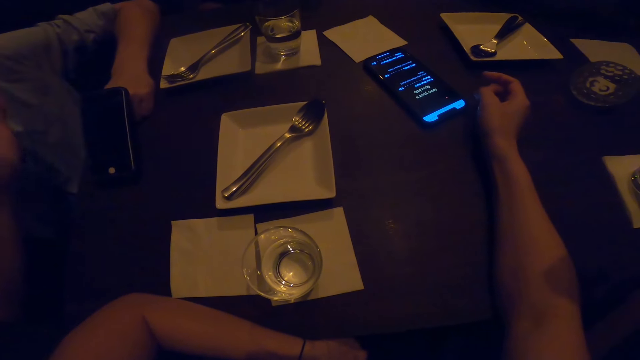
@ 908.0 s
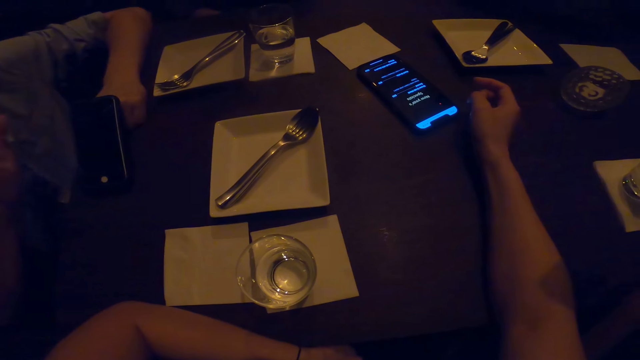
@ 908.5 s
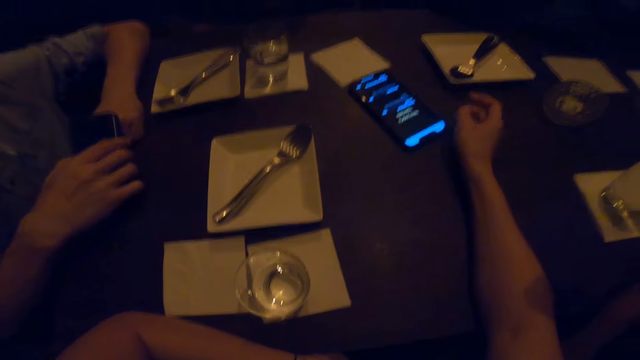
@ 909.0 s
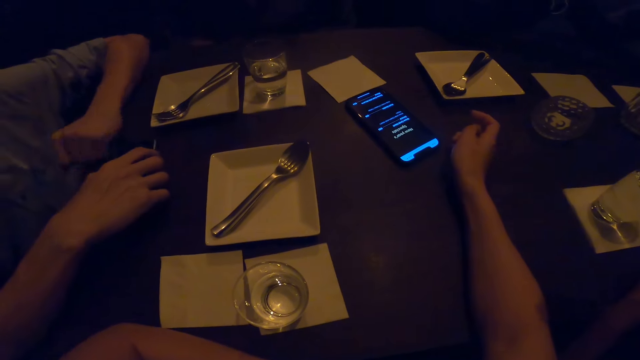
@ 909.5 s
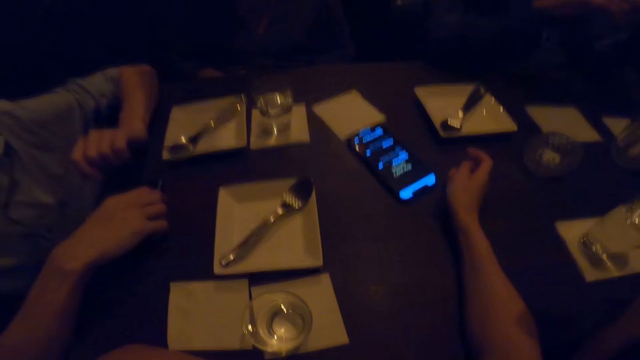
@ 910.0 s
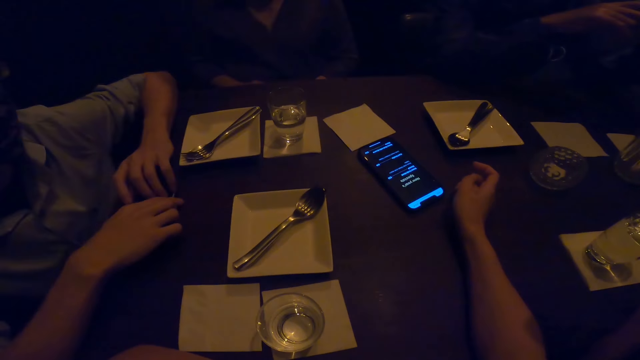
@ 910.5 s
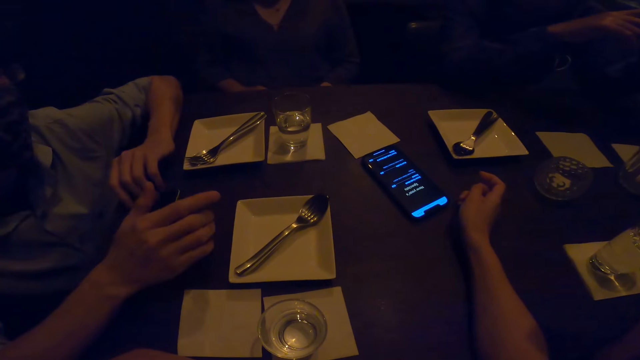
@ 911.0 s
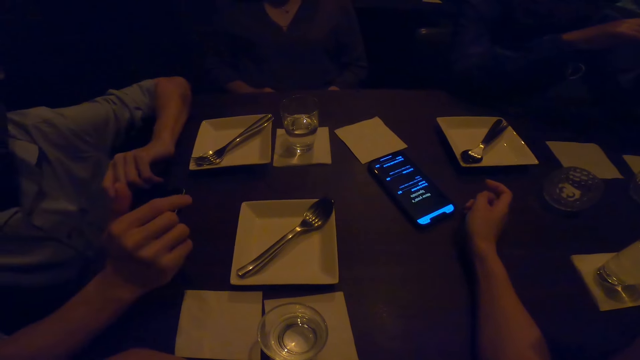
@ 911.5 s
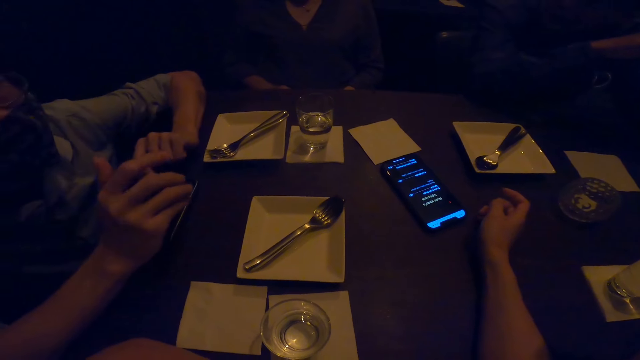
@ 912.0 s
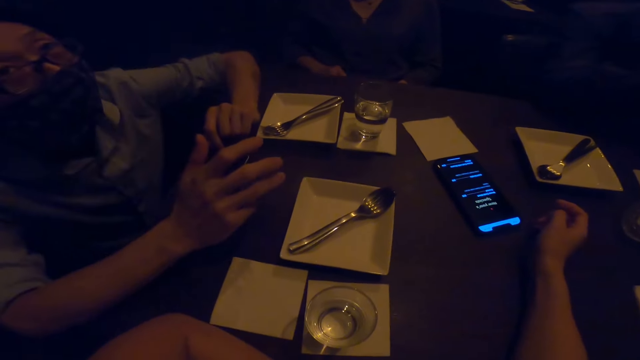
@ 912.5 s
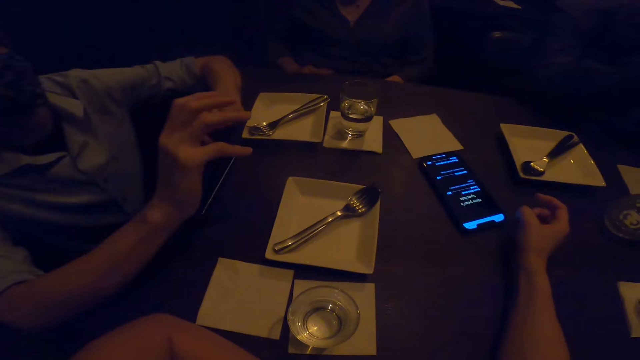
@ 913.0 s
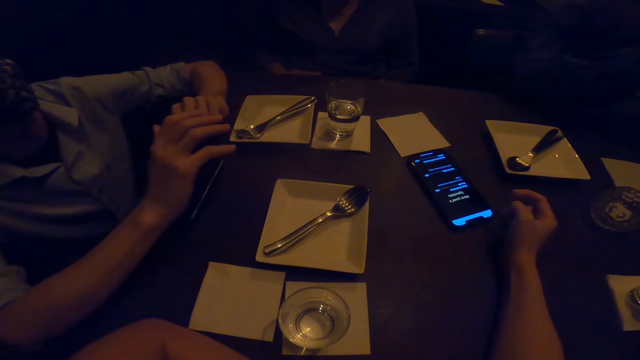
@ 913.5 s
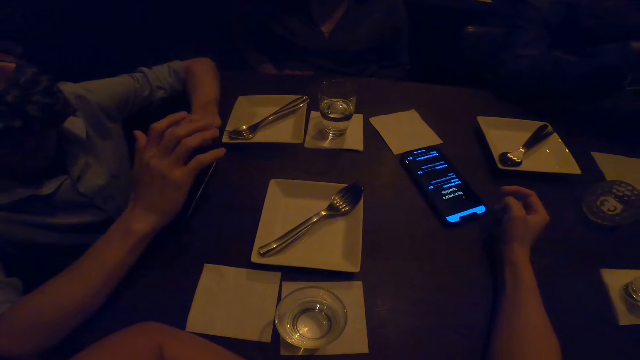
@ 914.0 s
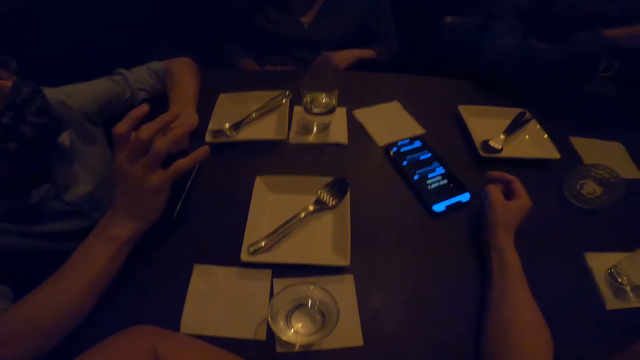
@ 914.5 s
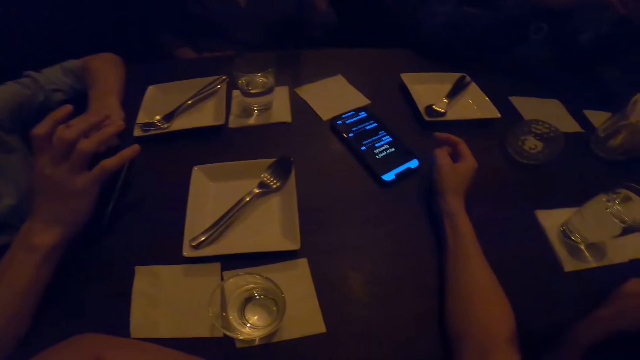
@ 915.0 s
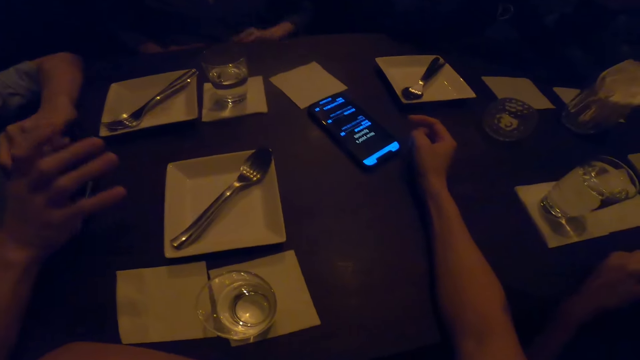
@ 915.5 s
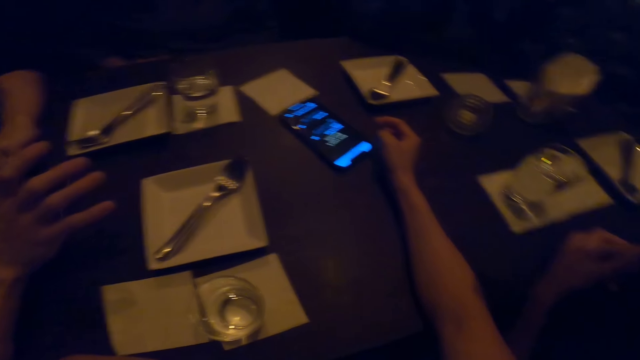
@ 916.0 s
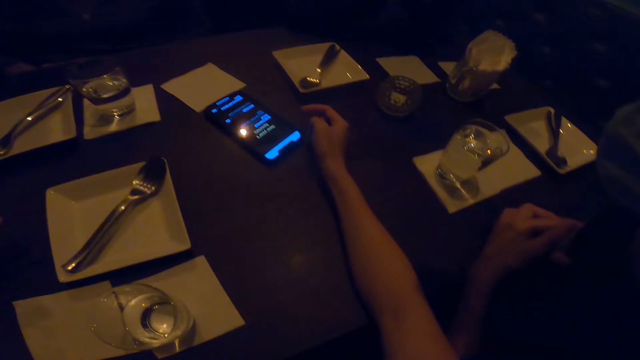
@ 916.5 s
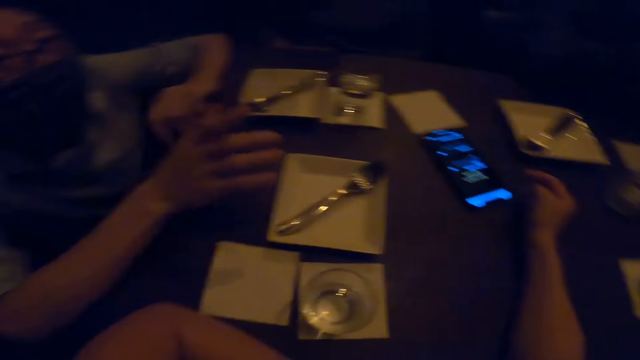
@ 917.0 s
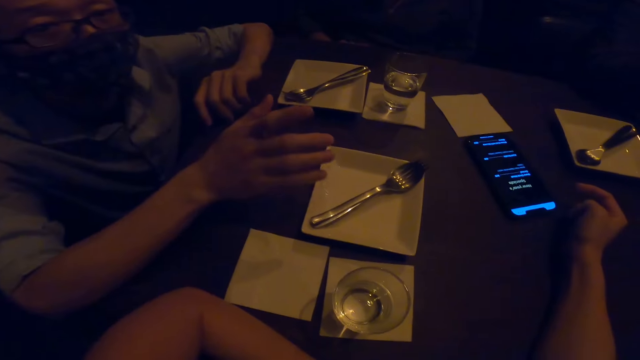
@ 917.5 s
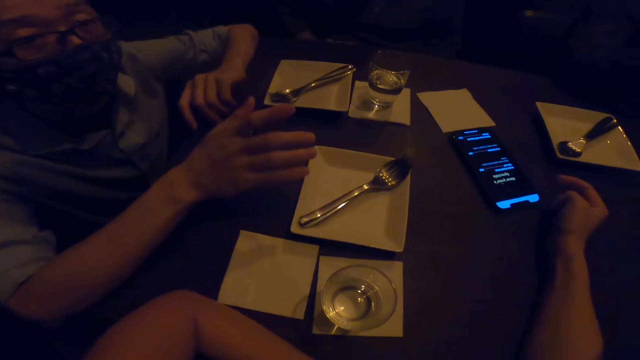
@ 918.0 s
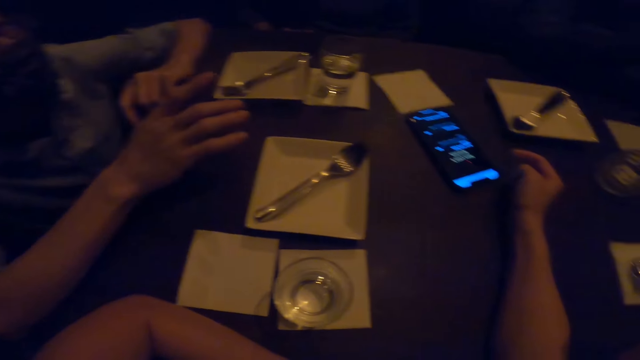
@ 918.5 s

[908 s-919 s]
The camera wearer interacts with the friends. A person interacts, holds the phone, moves the mobile phone on the table and places the phone on the table. The camera wearer interacts with the friends. The person interacts while moving hands.

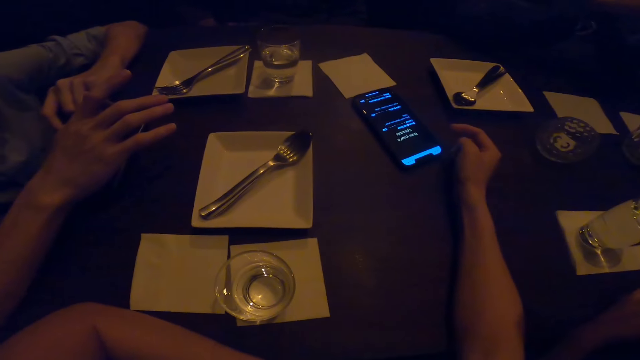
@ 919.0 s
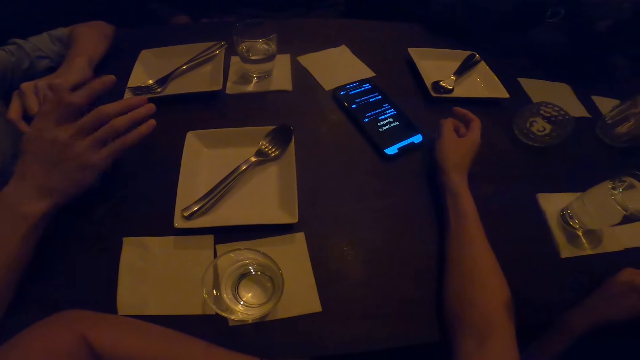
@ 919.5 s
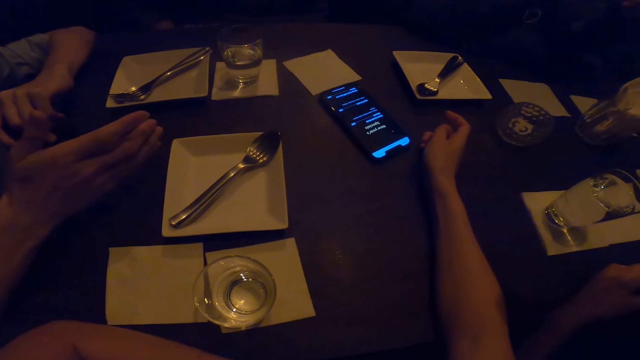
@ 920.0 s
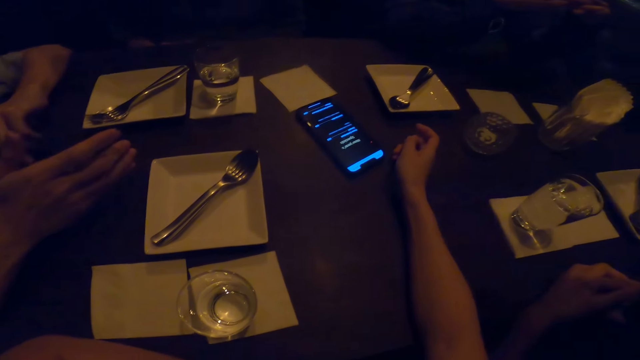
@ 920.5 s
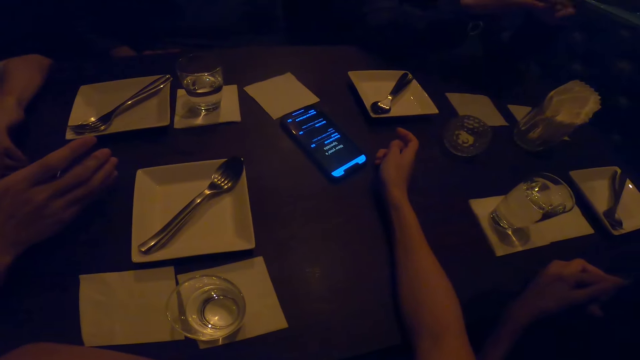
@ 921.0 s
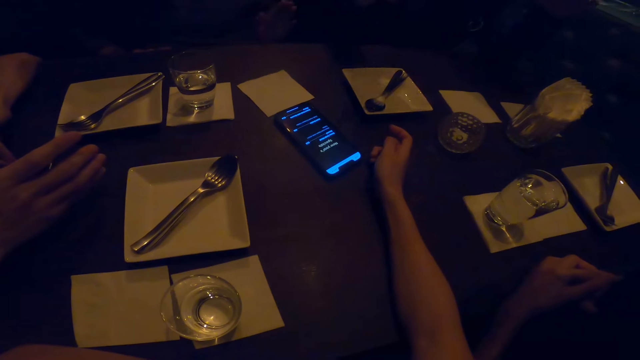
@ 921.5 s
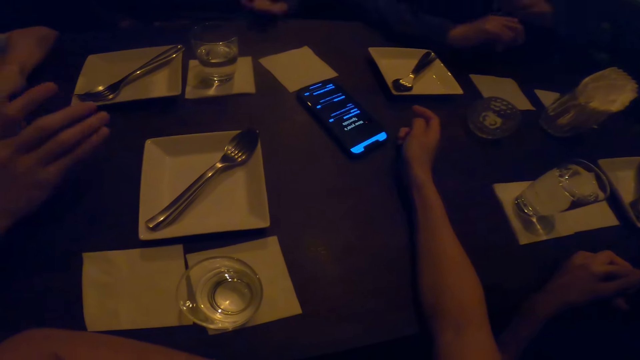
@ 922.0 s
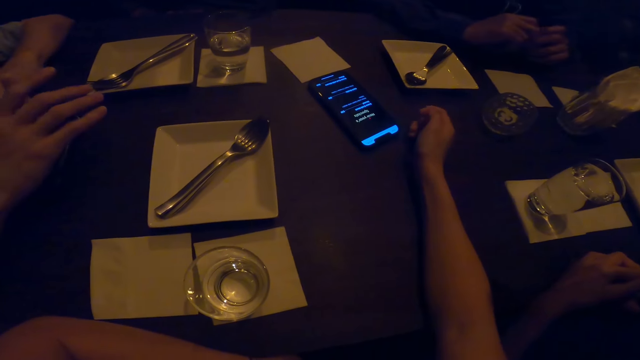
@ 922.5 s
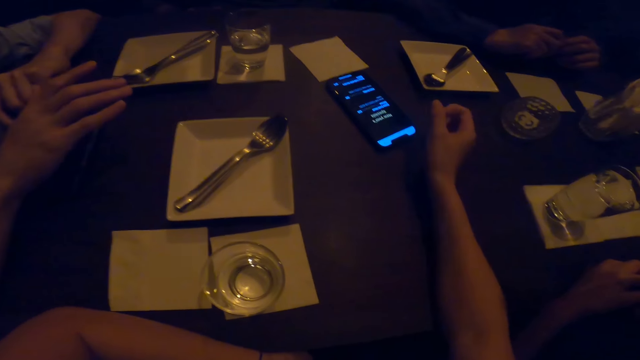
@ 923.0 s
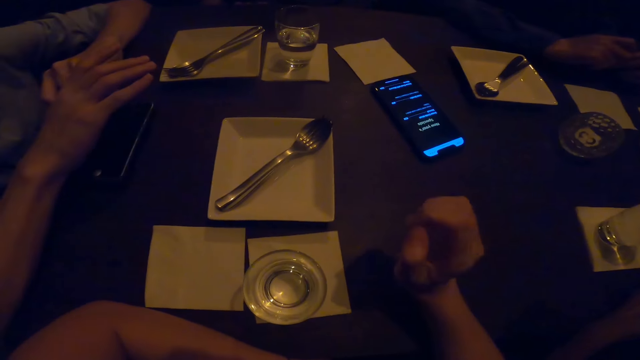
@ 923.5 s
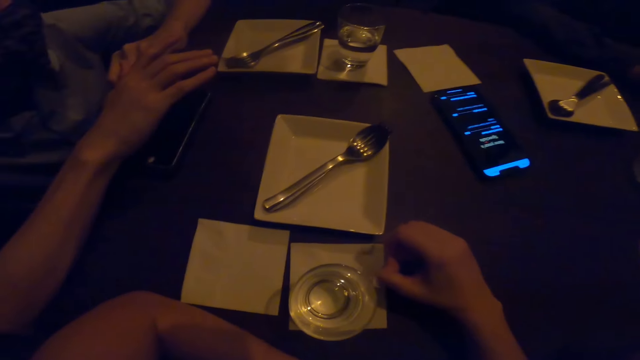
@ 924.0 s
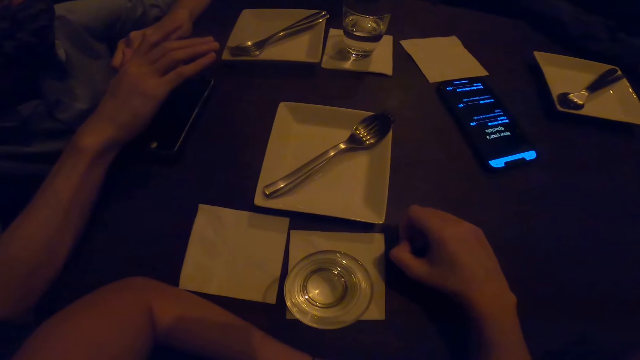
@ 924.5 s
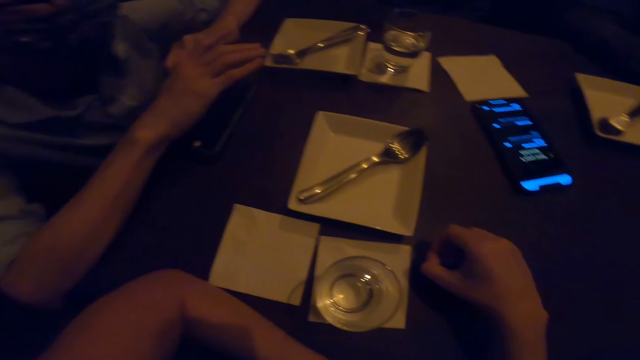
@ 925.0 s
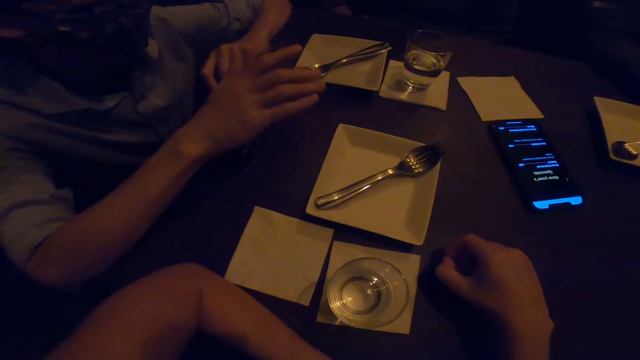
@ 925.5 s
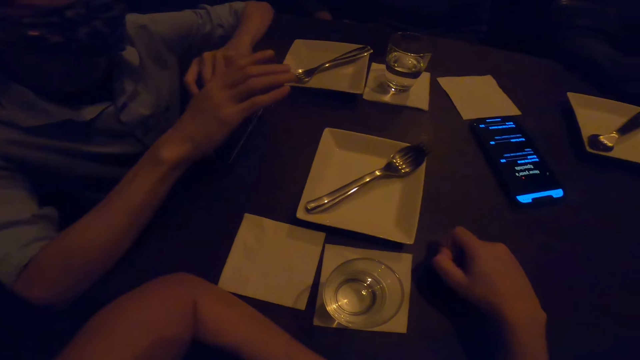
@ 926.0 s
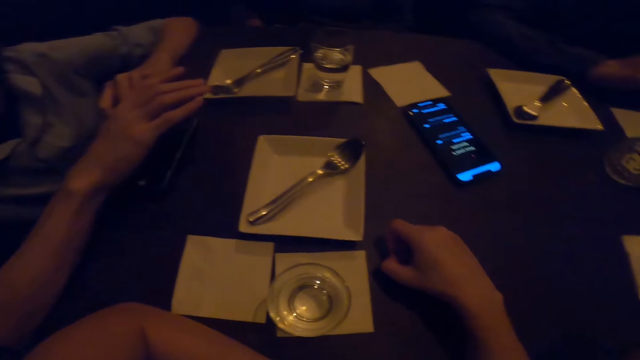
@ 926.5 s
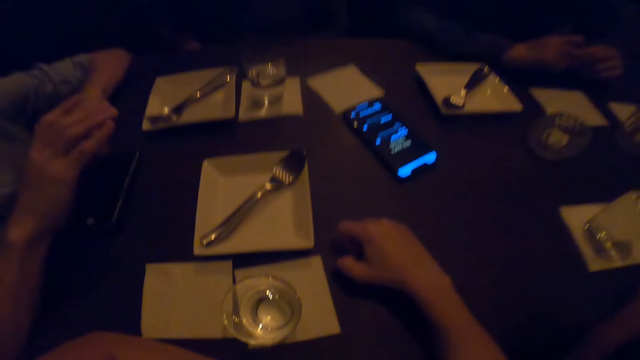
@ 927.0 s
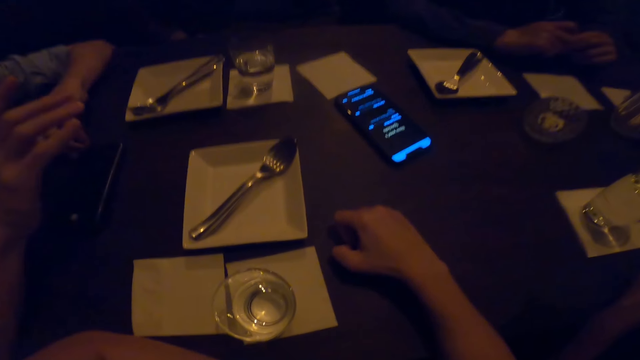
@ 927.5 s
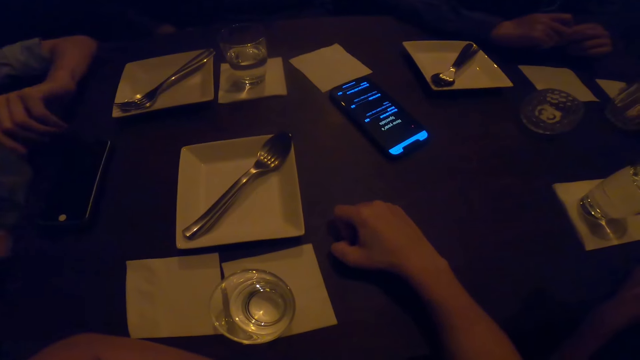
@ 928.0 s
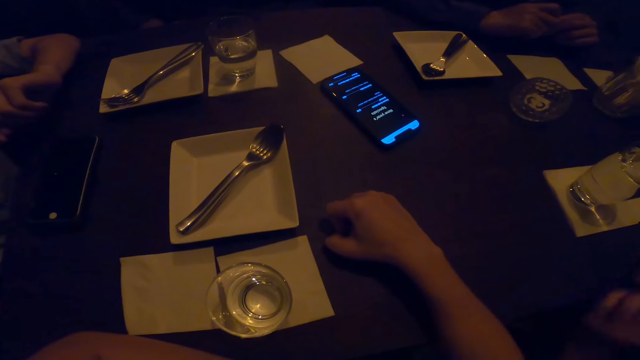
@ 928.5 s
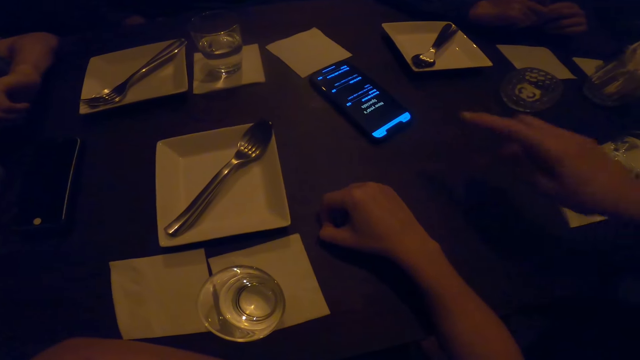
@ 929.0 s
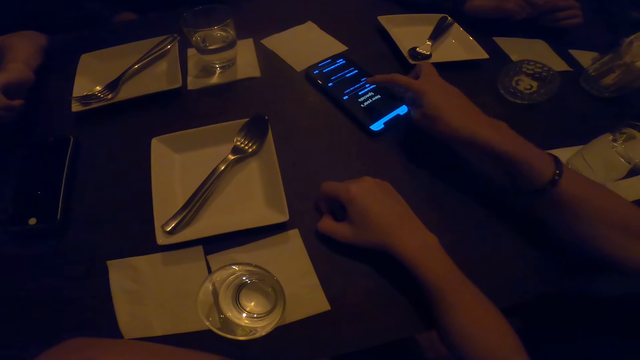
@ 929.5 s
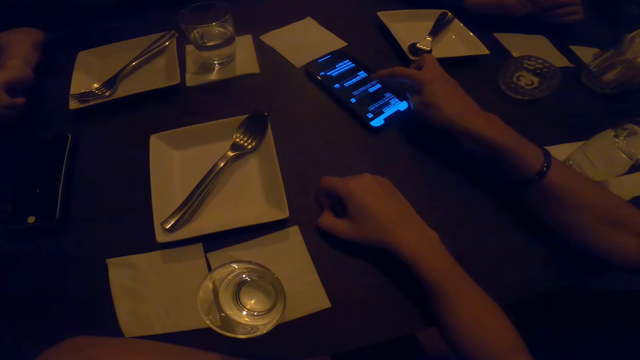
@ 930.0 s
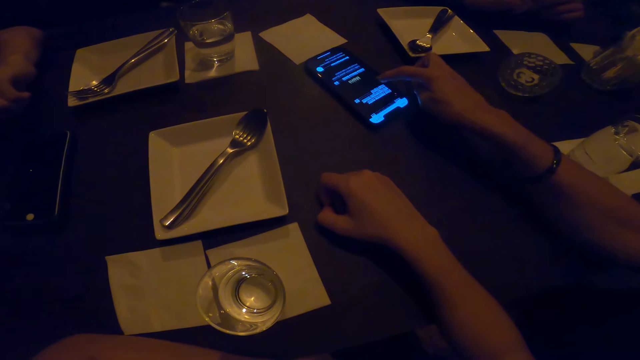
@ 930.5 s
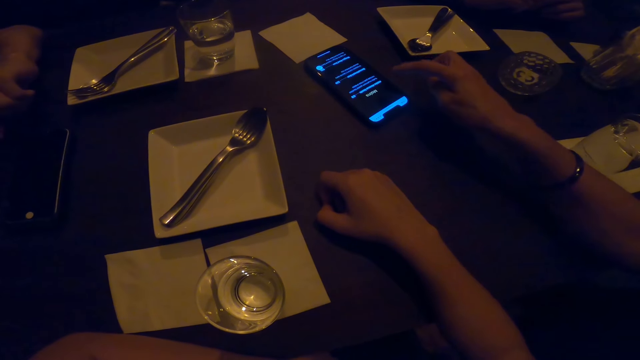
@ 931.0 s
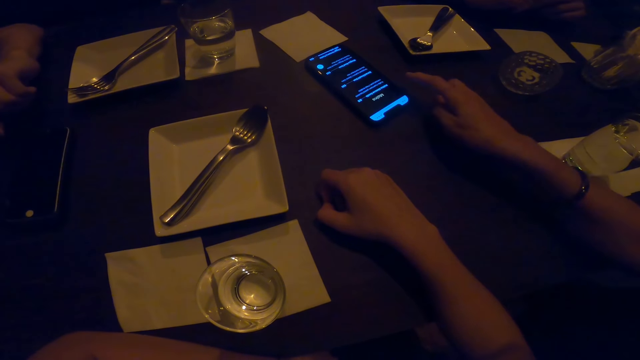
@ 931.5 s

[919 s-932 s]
A person and another person interact while moving hands. A third person touches the phone. The third person uses a mobile phone.
